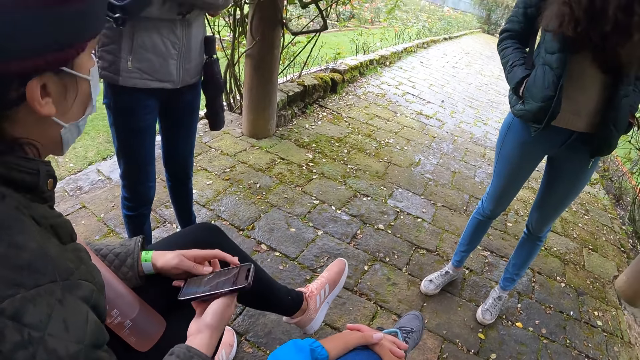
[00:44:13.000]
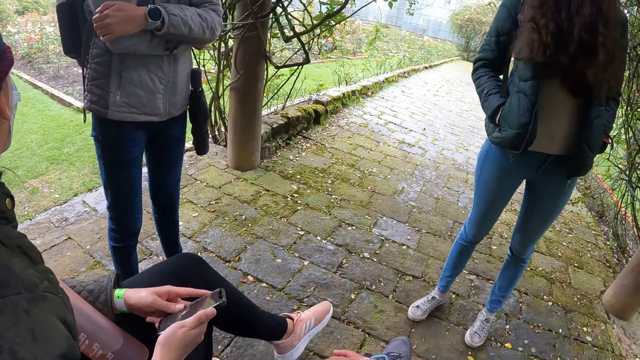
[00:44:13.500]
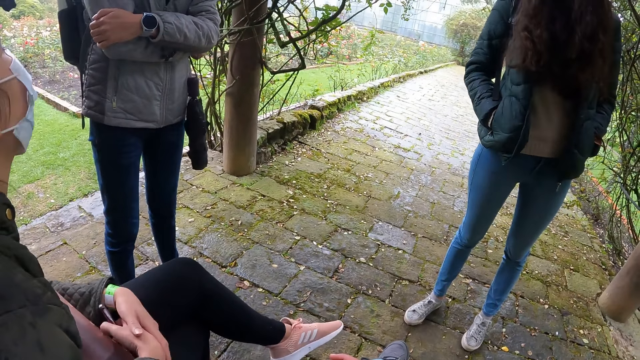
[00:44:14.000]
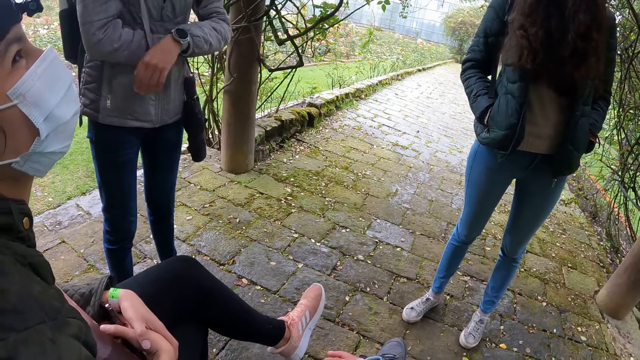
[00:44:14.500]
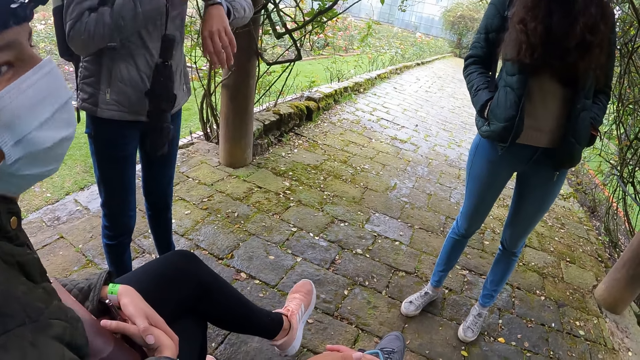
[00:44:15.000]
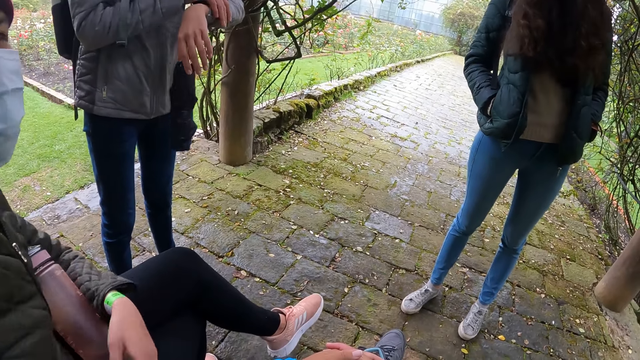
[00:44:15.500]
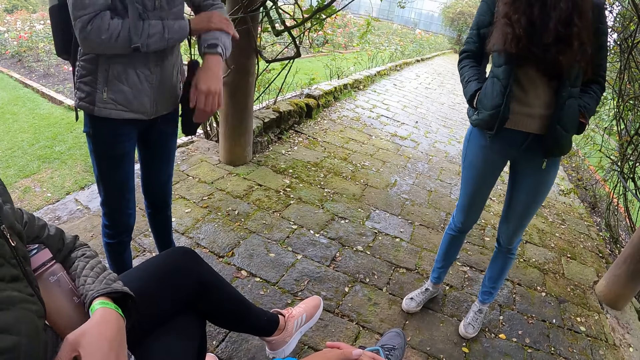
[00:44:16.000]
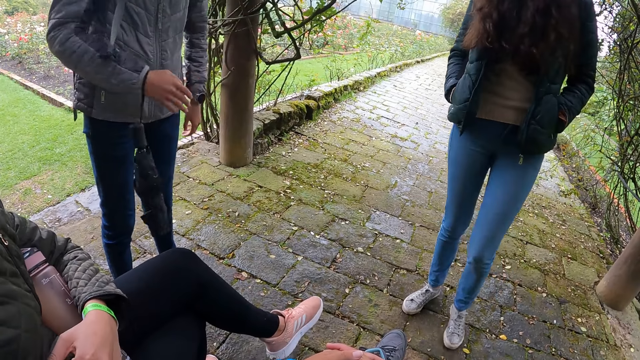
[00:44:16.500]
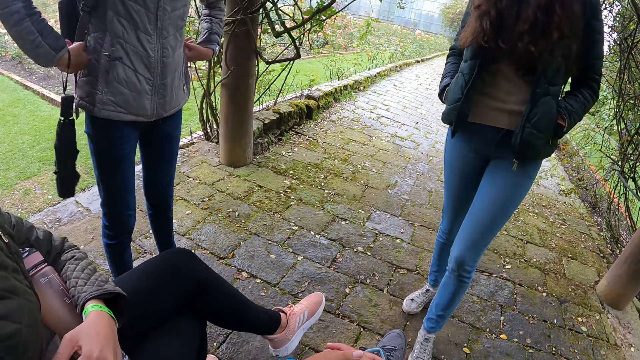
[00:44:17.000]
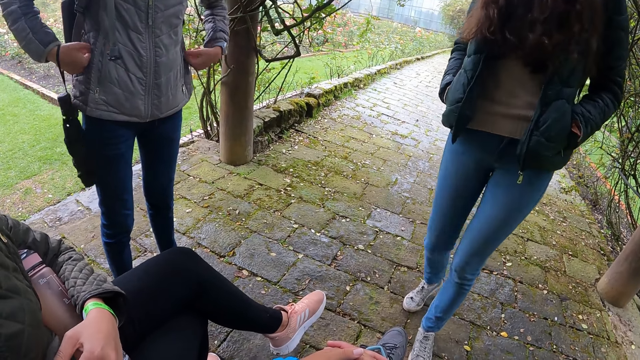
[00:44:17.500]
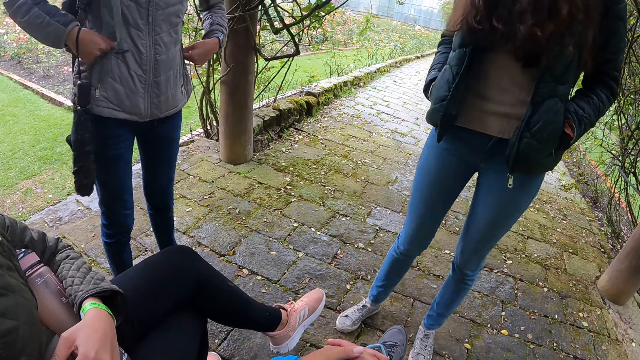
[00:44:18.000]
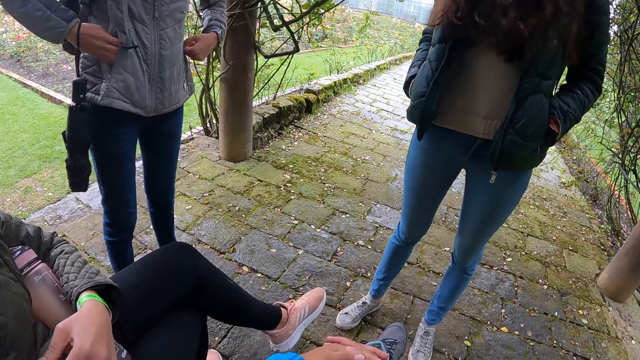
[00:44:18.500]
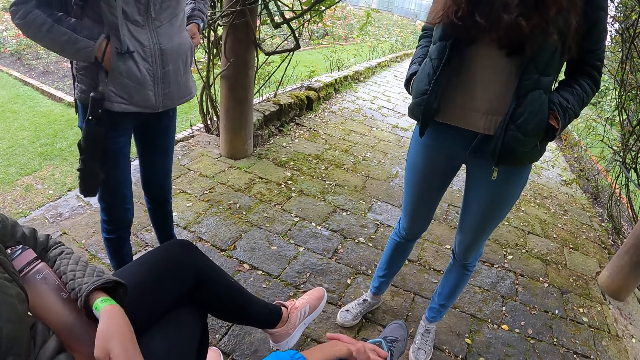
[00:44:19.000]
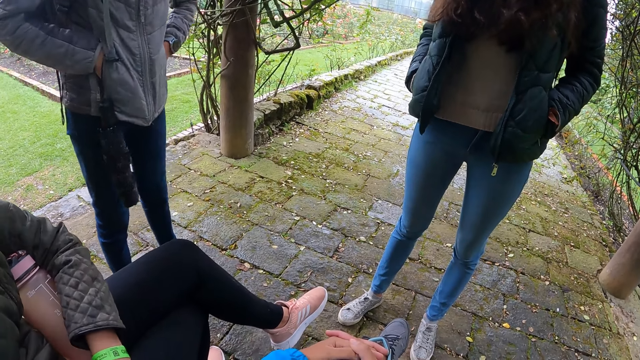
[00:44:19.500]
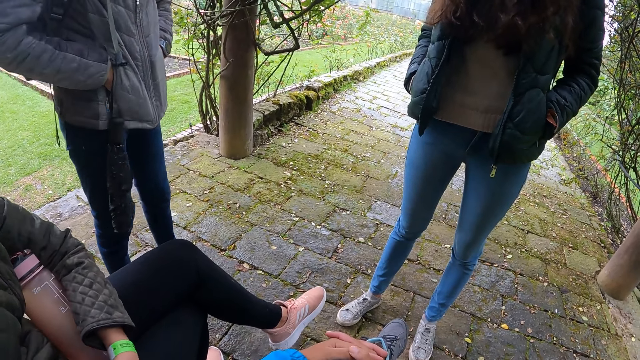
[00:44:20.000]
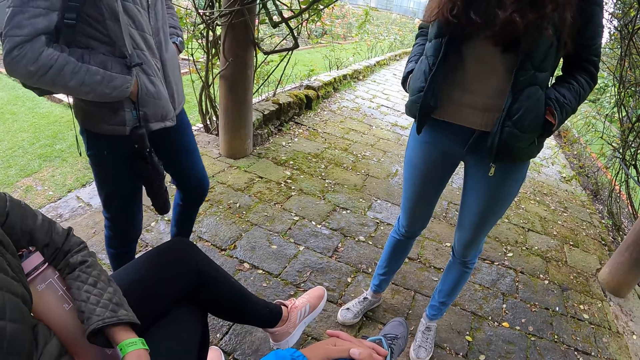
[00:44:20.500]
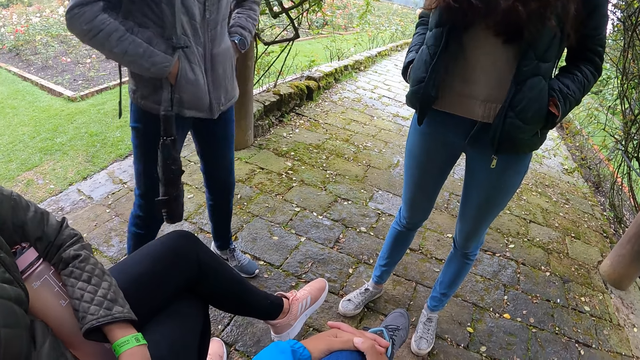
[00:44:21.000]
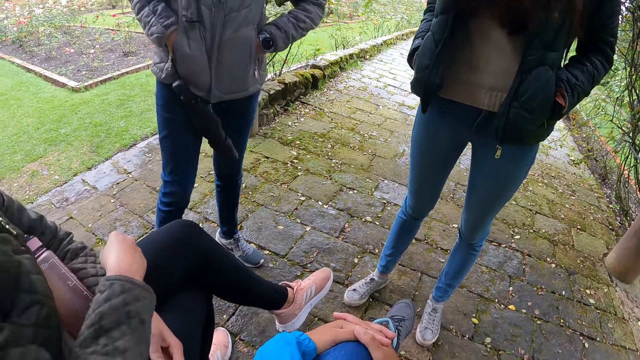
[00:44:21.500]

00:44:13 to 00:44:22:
A woman holds her phone in her right hand. Two women stand on the sidewalk. Another woman touches a wristwatch on her left hand with her right hand.

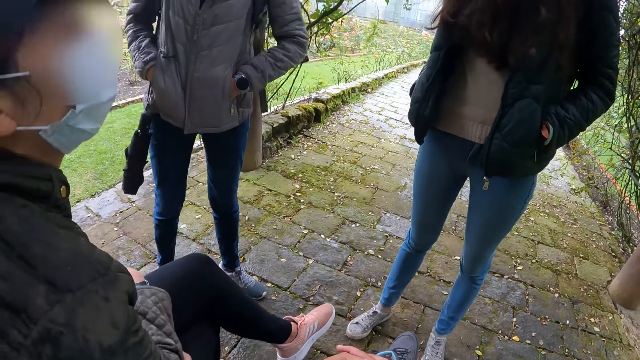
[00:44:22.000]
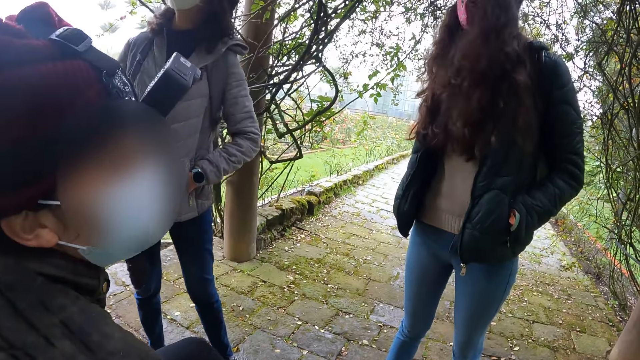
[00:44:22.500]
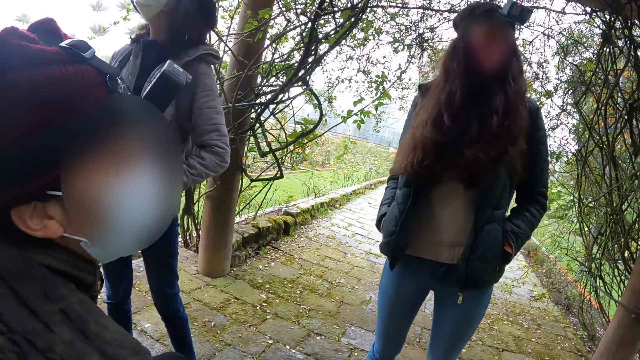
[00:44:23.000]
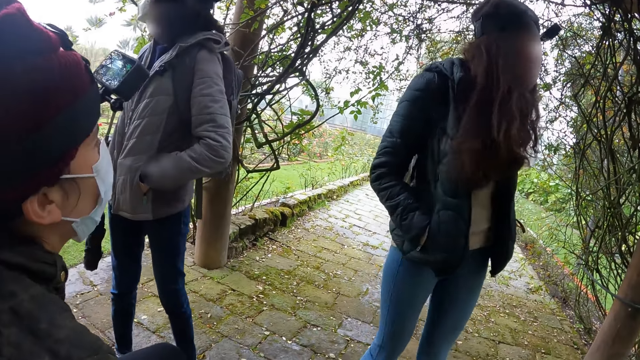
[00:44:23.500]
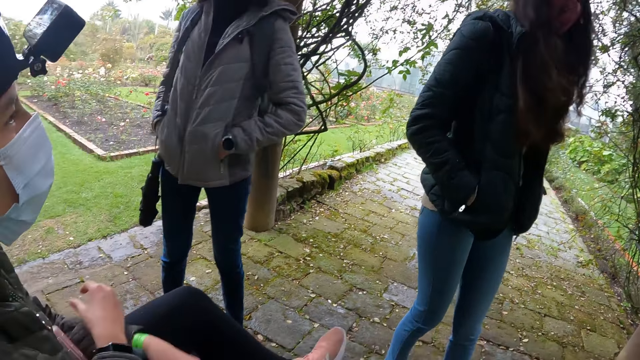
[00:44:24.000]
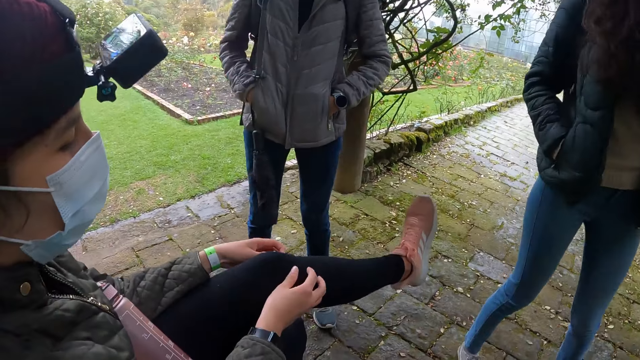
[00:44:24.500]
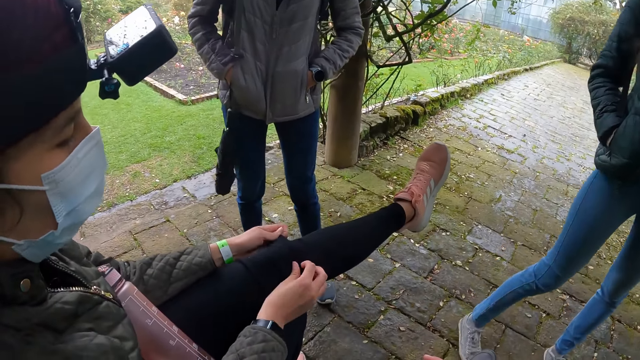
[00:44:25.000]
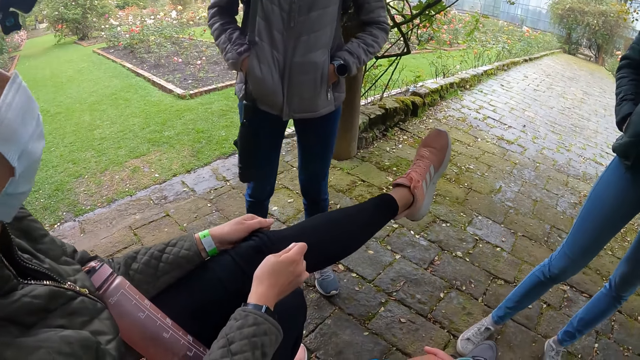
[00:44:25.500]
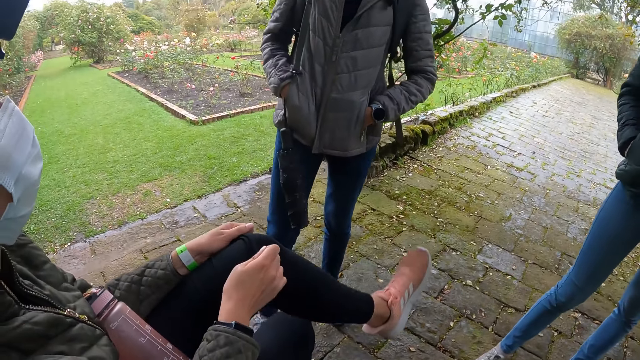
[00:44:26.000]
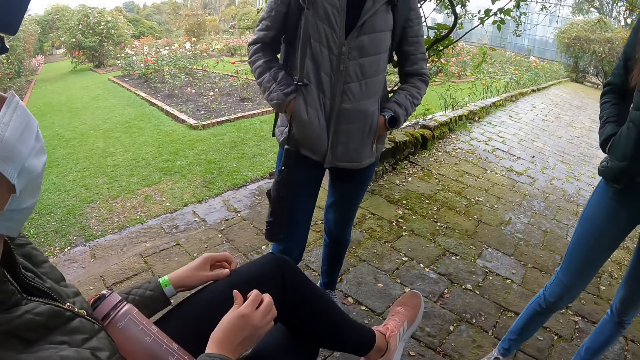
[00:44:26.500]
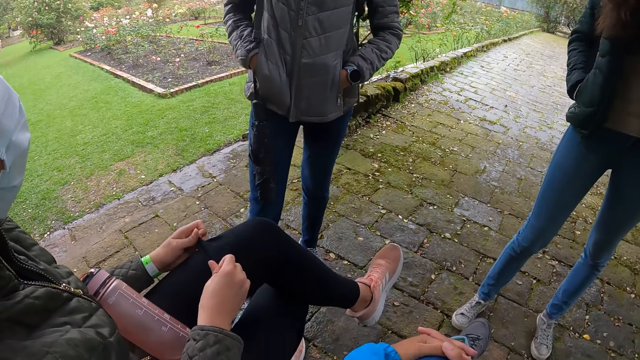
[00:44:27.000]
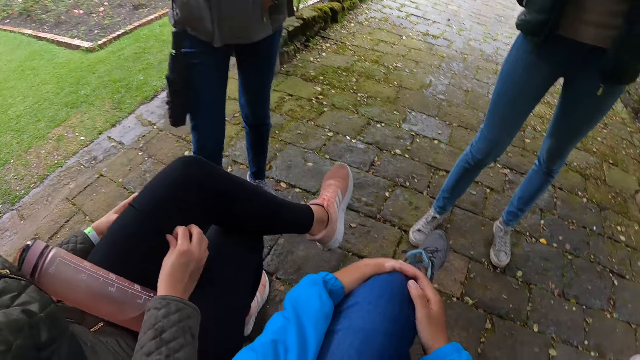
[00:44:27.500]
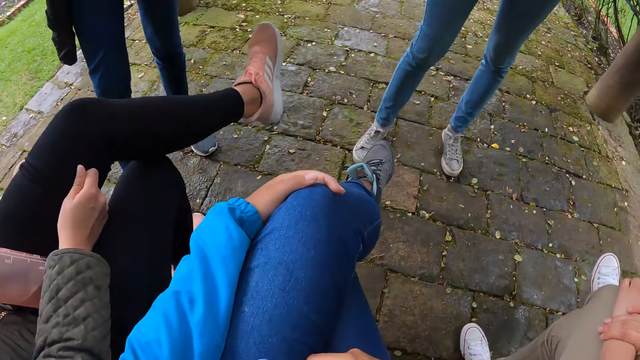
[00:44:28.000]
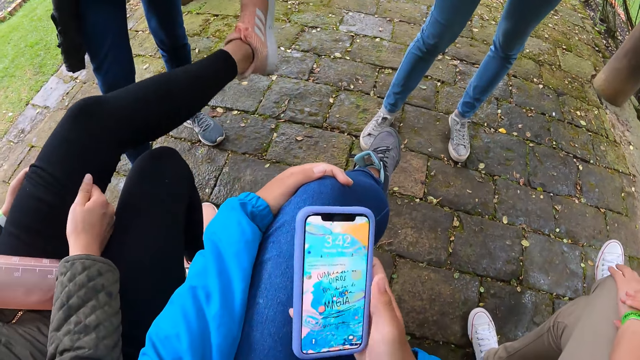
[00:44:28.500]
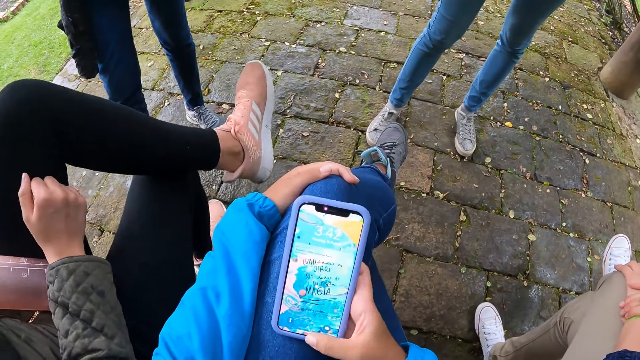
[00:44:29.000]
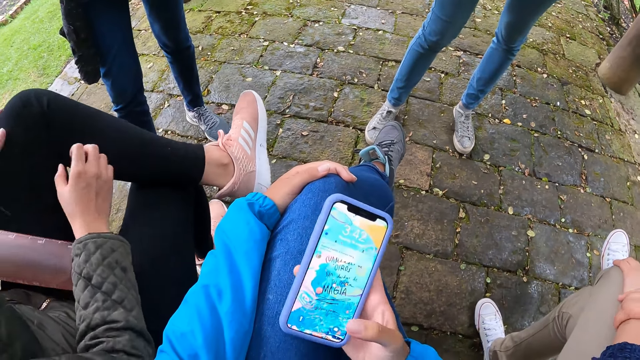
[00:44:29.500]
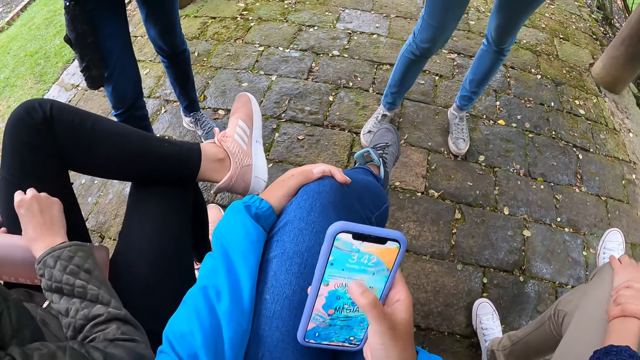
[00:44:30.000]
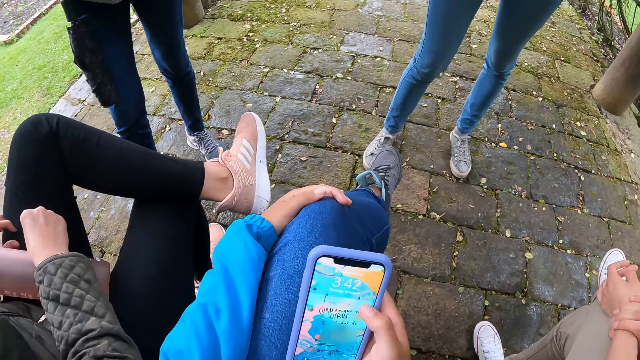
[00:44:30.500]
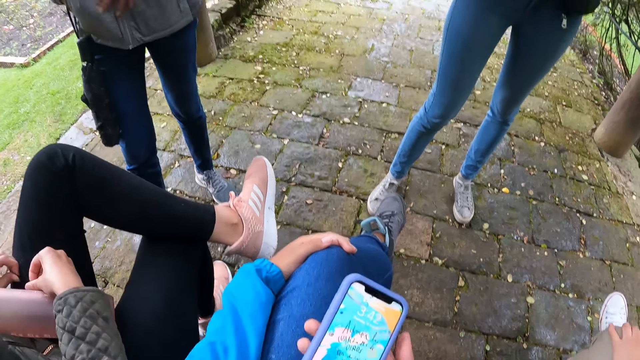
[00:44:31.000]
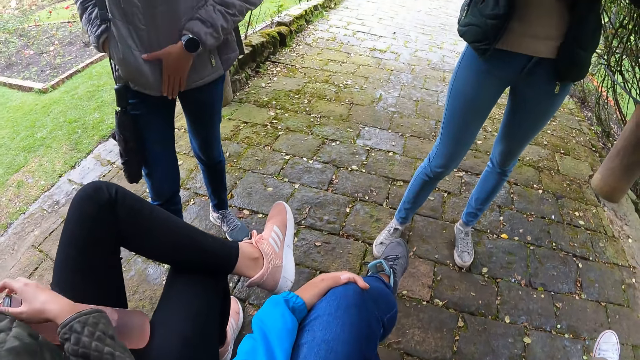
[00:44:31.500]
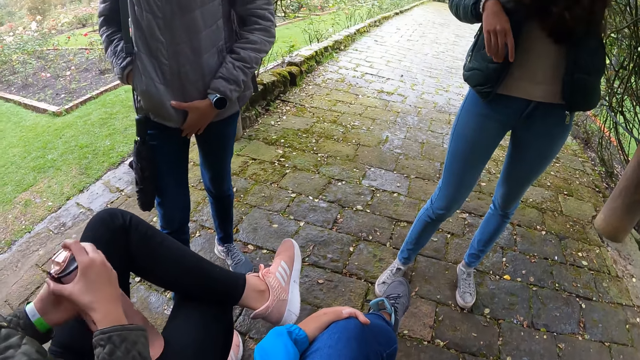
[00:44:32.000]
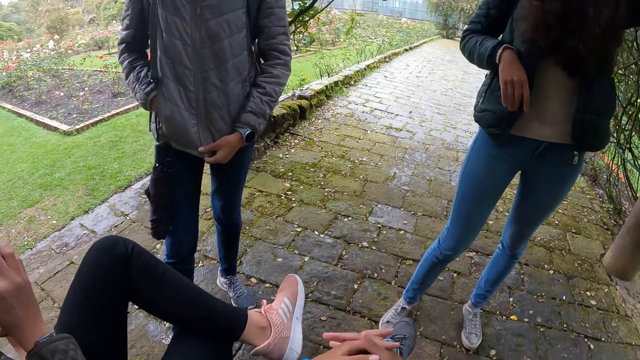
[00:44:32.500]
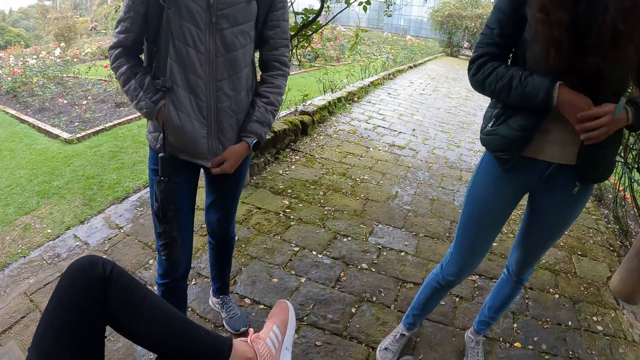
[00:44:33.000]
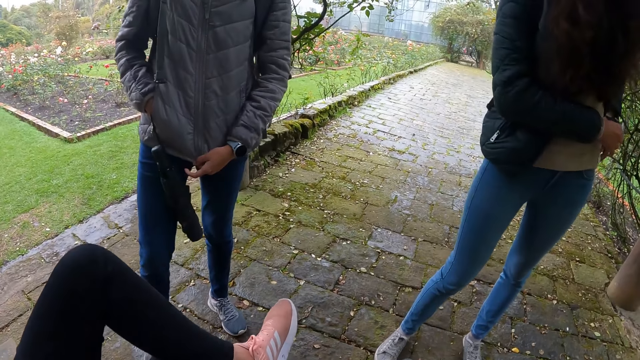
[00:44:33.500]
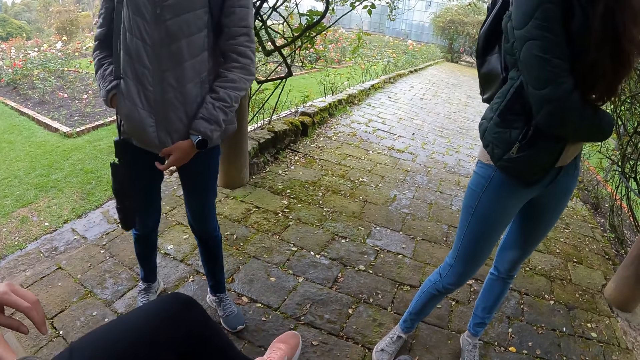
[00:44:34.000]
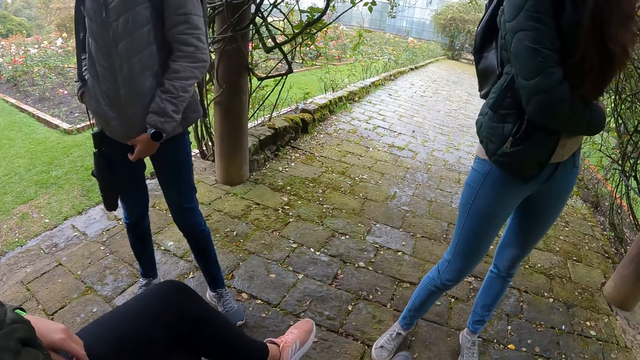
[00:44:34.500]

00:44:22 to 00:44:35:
A woman pulls up her left jean with both hands. The woman crosses her left leg over her right leg. The camera wearer picks up her phone from her lap with her right hand. She operates the phone in her right hand. The woman holds the water bottle with both hands. The camera wearer sits on the bench in the garden.
